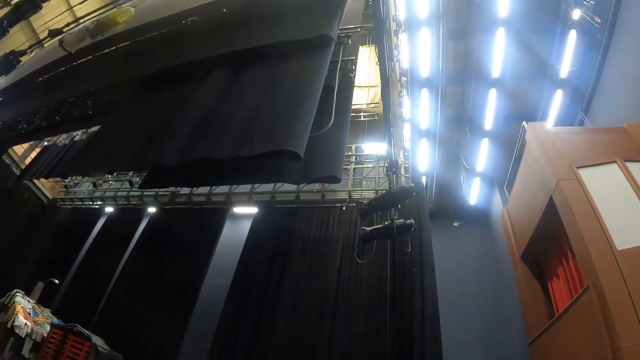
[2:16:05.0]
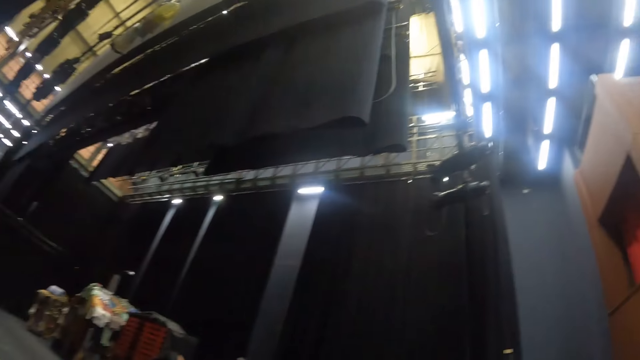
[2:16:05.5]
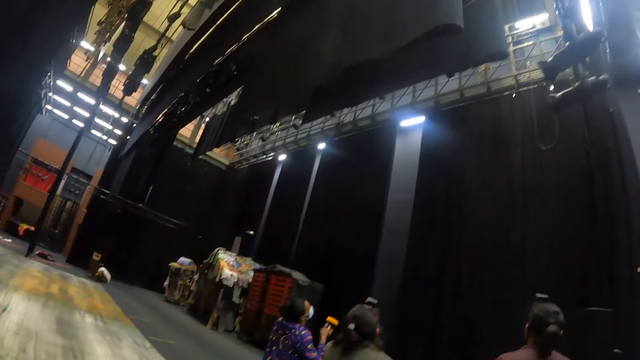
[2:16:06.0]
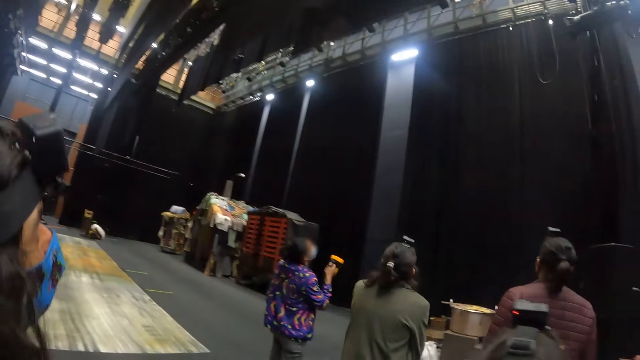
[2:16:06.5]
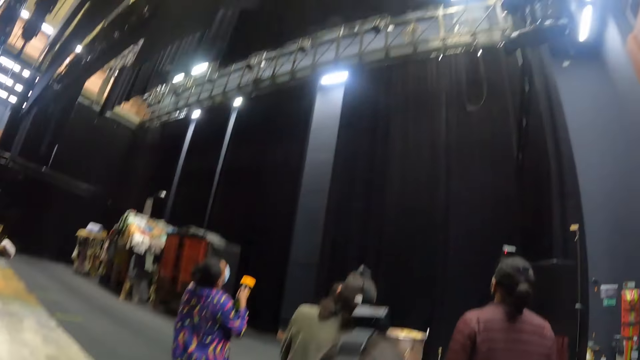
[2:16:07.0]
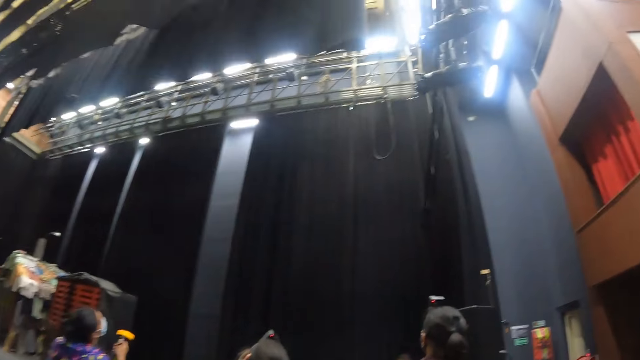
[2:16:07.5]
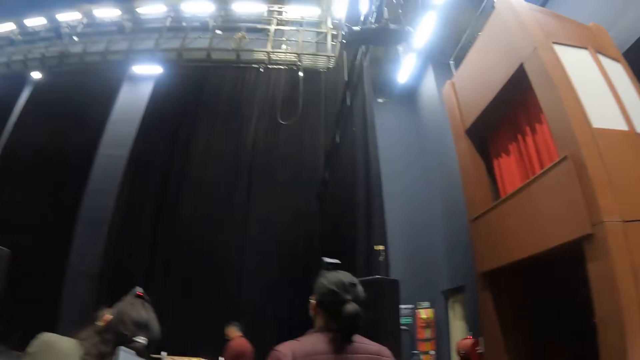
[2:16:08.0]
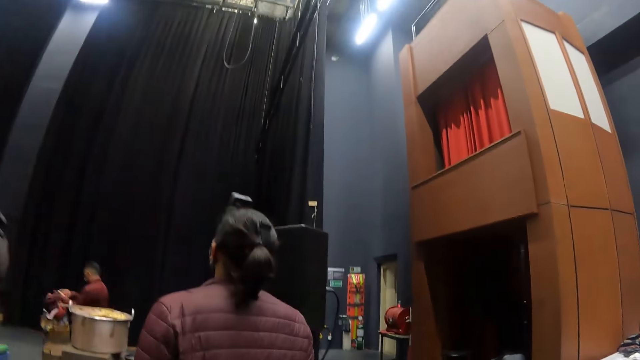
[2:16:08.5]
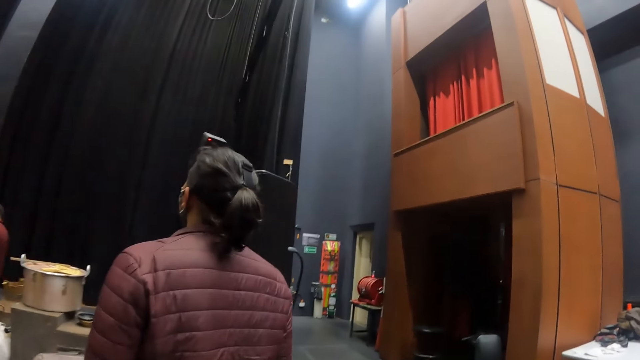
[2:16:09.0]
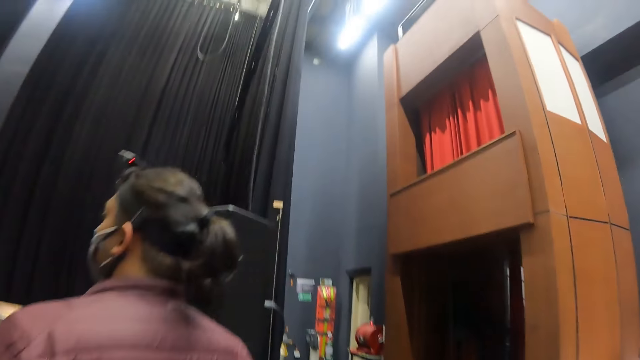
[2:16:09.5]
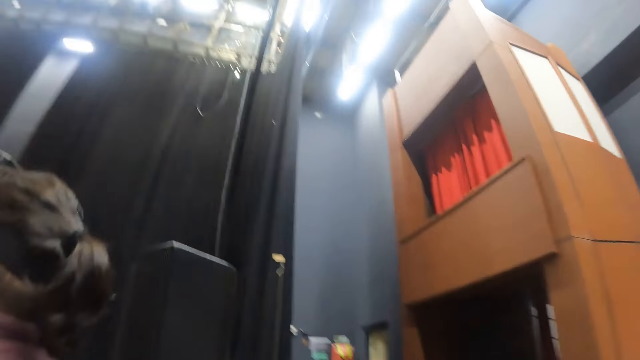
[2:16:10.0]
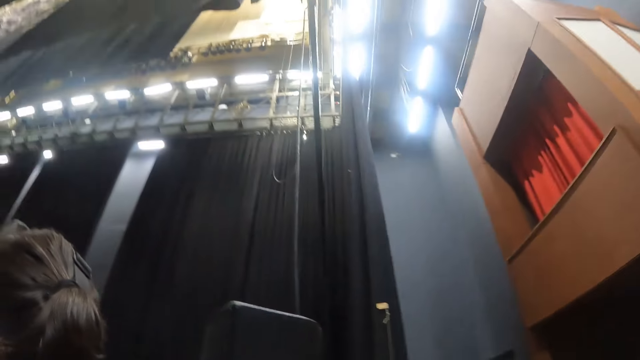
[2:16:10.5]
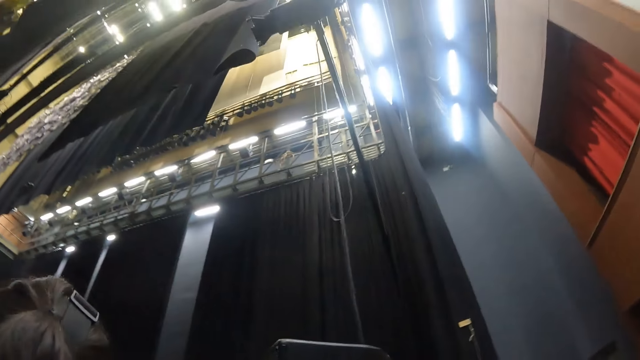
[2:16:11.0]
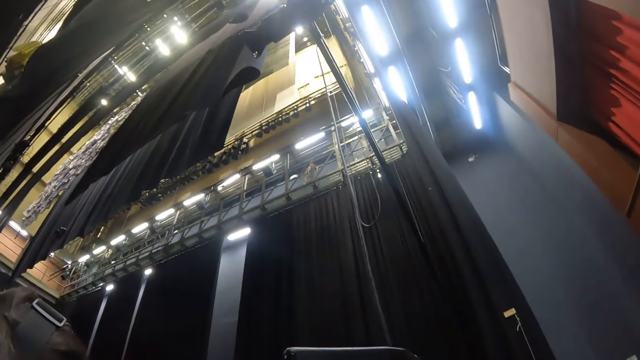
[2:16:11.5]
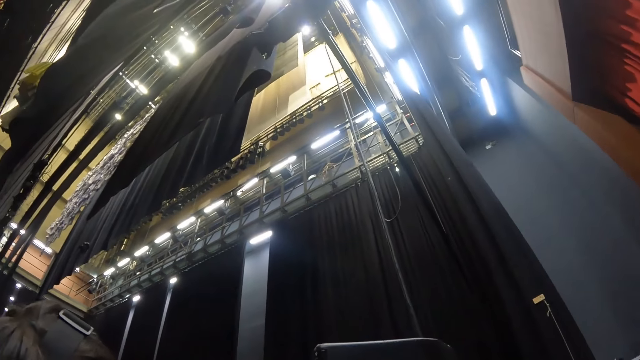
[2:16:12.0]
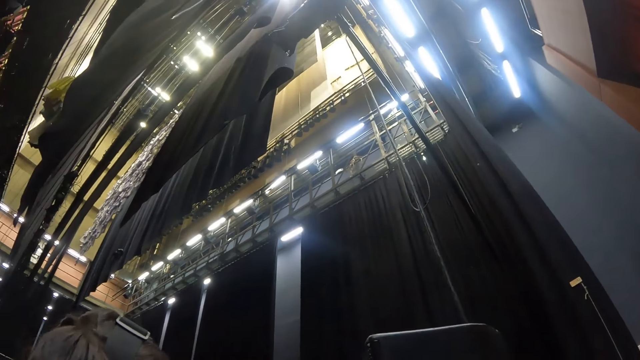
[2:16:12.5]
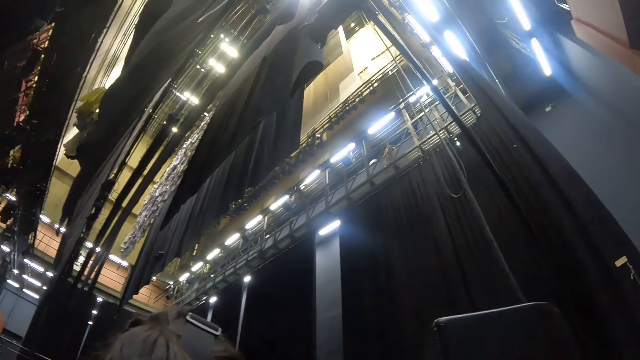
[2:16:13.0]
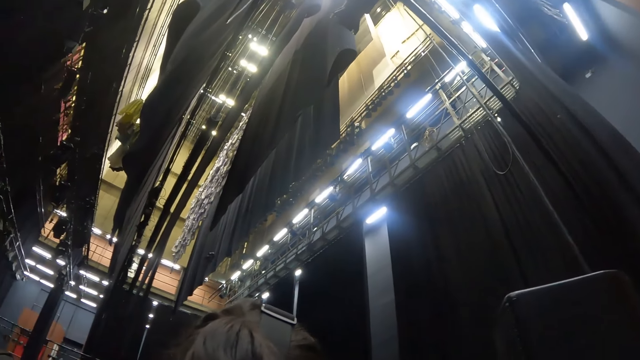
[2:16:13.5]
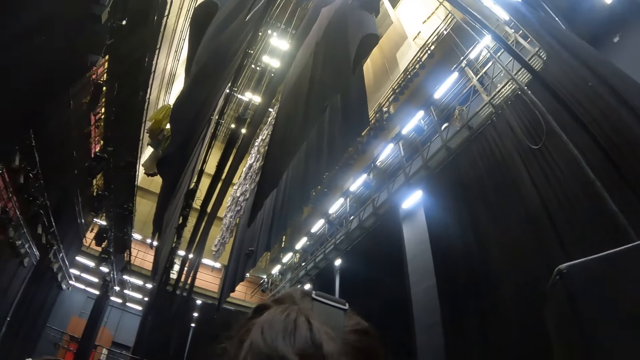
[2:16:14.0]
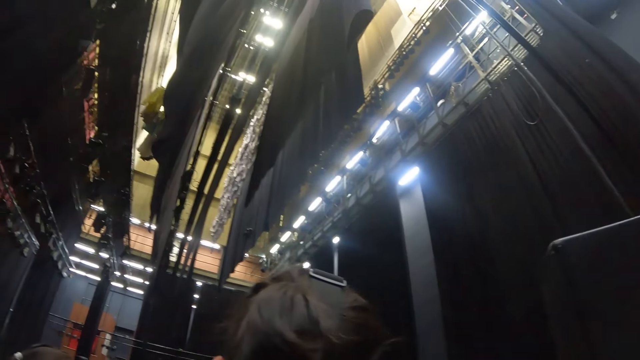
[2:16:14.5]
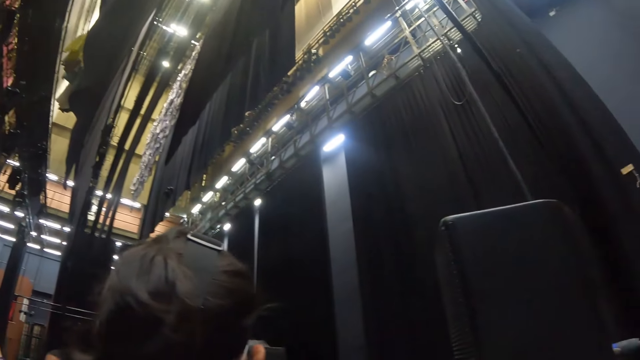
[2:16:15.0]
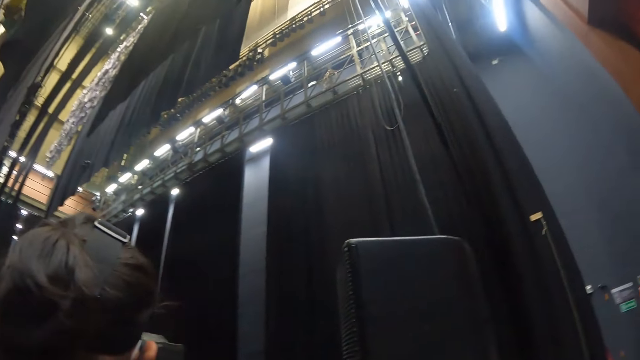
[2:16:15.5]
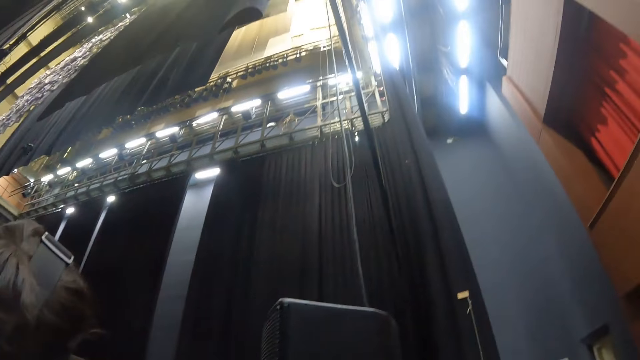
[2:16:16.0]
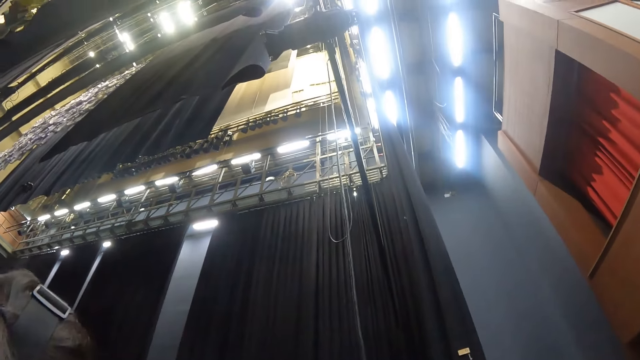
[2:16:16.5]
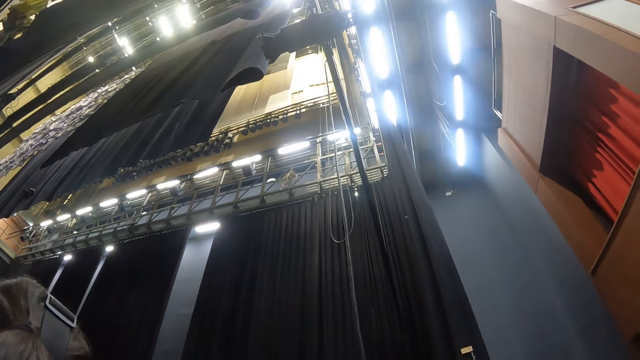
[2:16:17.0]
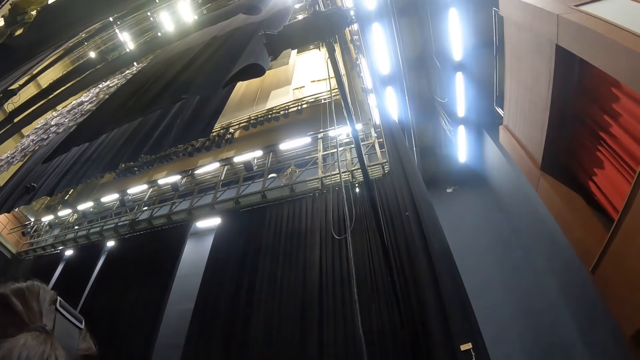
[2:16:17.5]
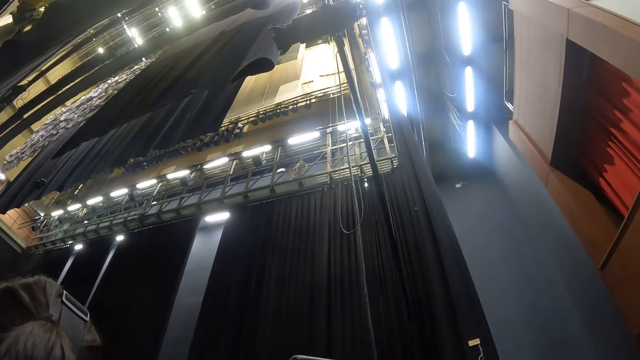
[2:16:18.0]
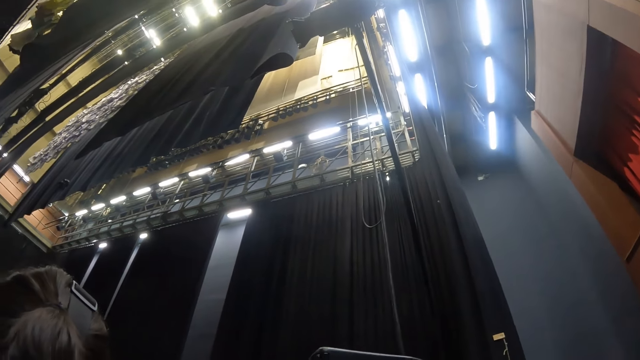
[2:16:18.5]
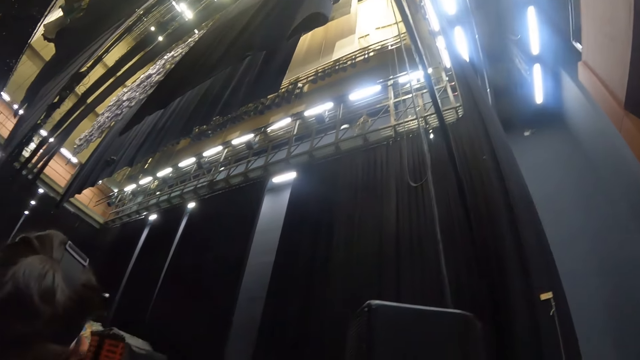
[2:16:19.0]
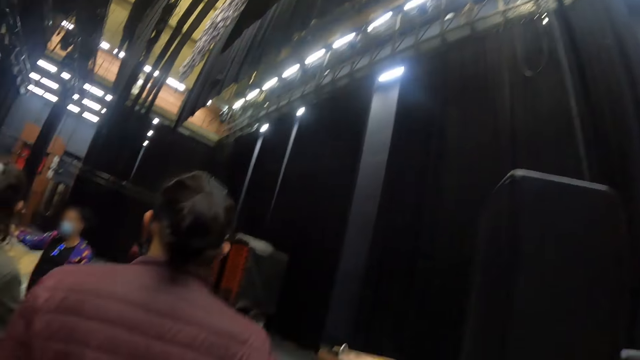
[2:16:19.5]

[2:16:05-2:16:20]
The camera wearer walks in the hall. They stare round in the hall. They look around.

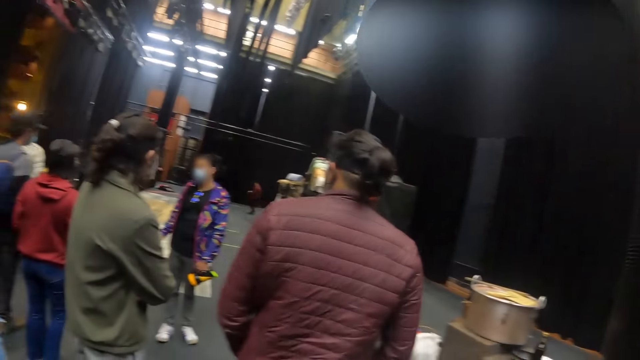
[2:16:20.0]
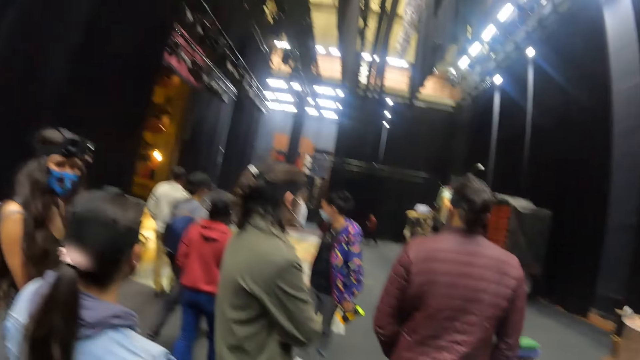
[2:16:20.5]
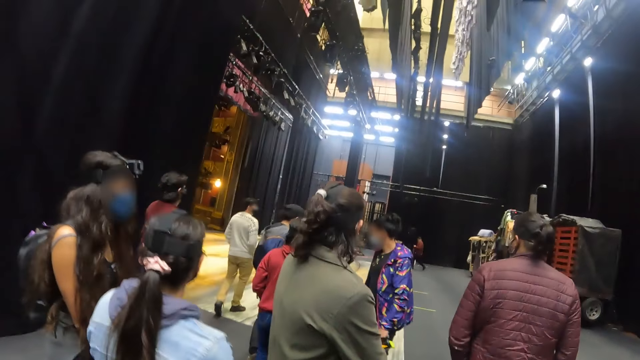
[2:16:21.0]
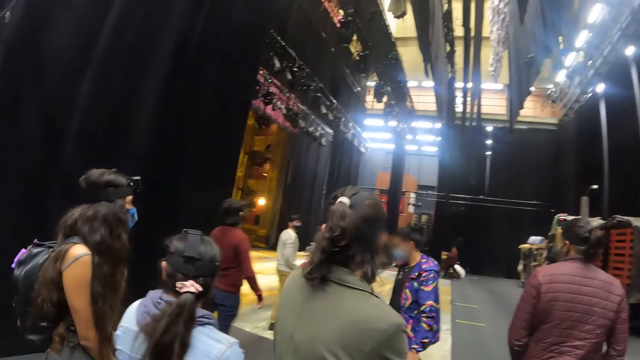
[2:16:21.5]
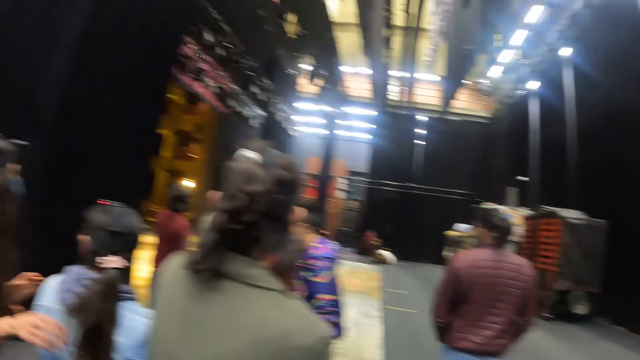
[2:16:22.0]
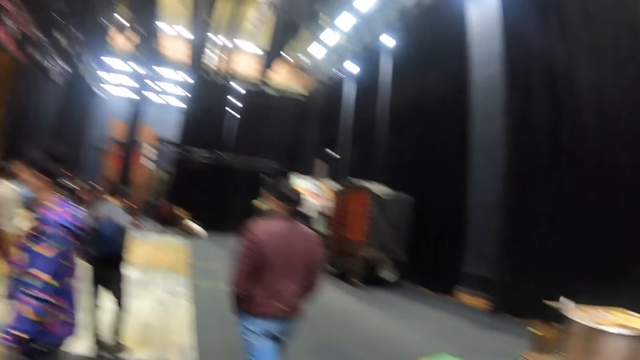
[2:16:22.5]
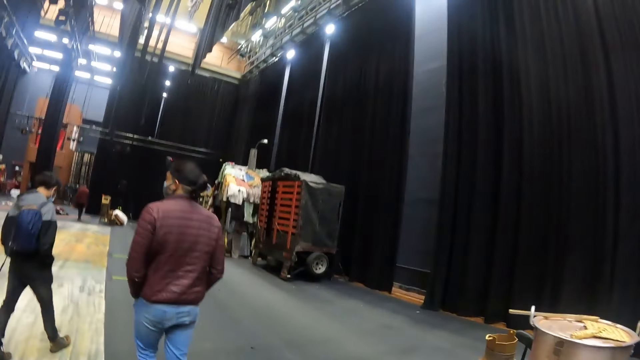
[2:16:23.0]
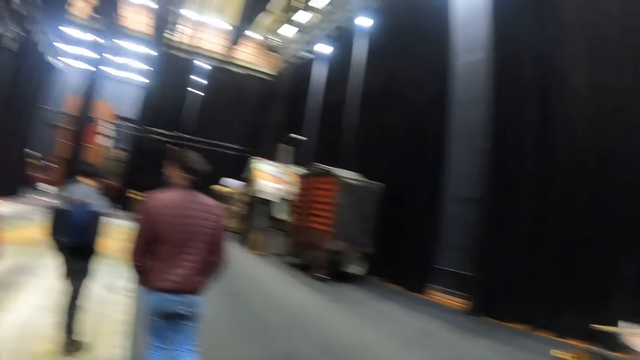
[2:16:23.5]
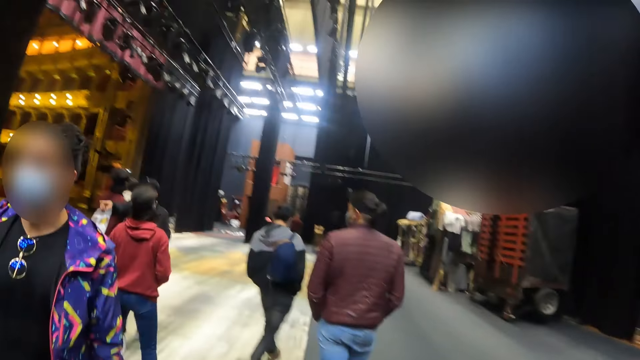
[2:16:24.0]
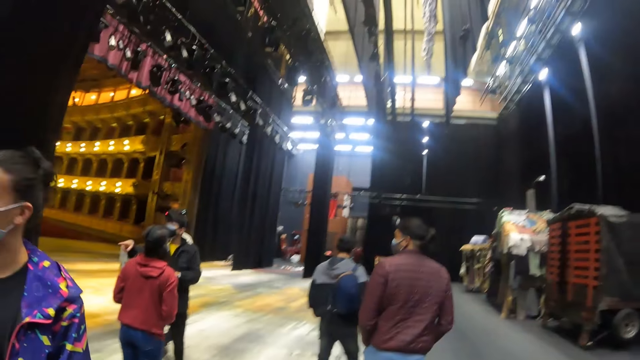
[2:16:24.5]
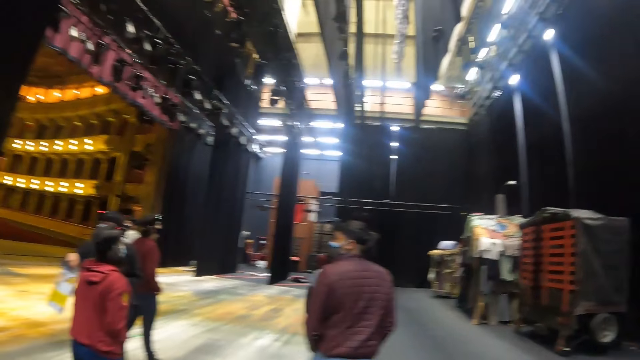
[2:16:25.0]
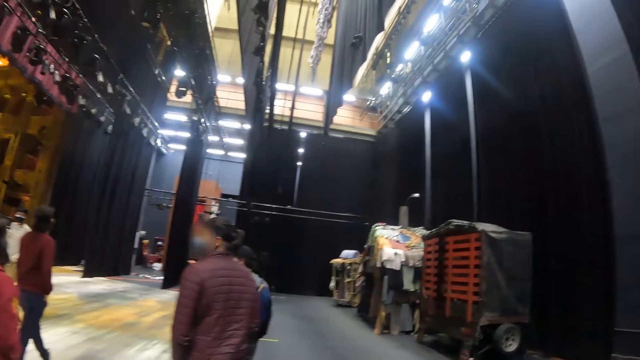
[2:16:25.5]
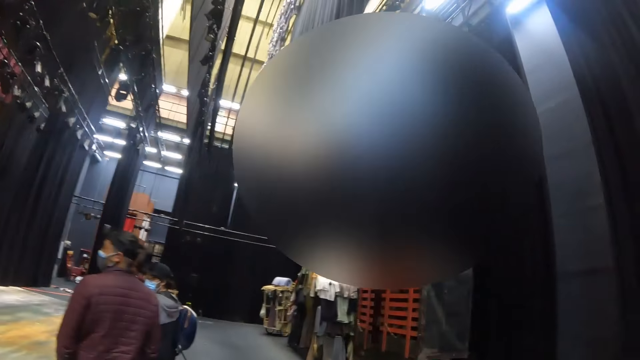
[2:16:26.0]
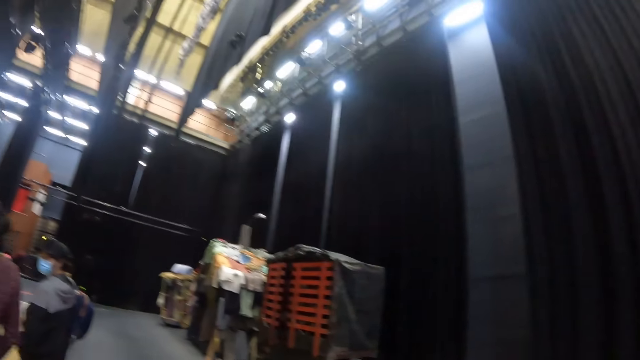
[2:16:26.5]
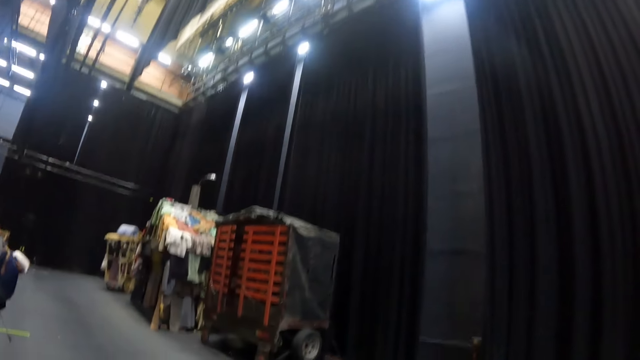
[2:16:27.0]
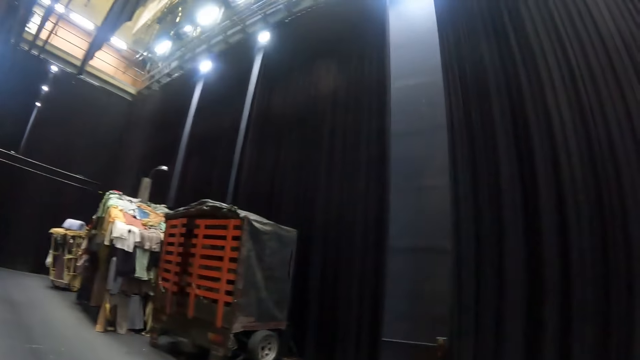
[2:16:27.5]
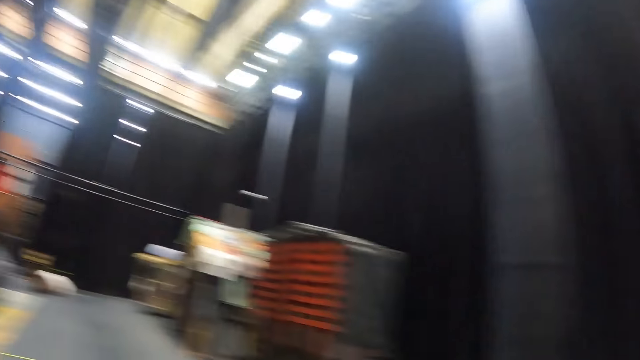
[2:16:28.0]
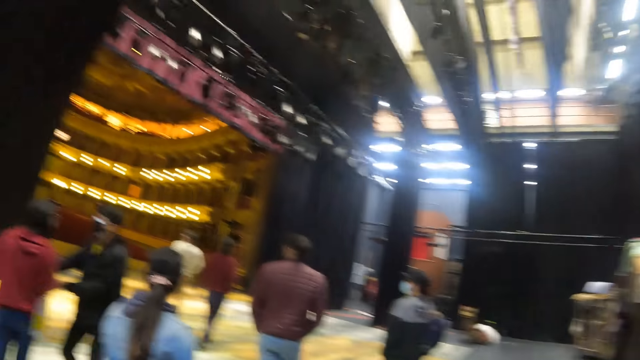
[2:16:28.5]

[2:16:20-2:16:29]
The camera wearer walks in the hall.
